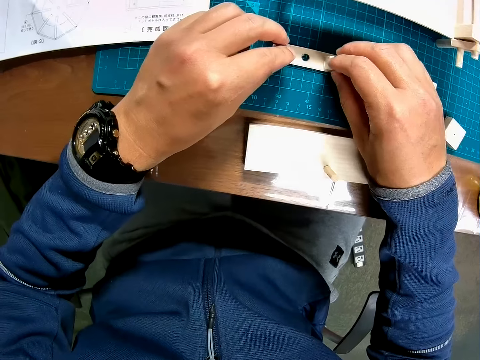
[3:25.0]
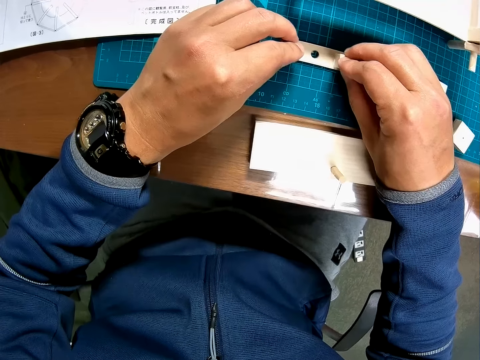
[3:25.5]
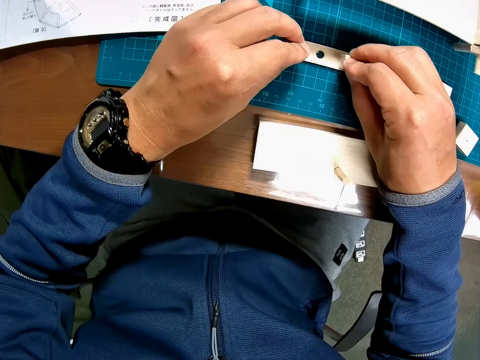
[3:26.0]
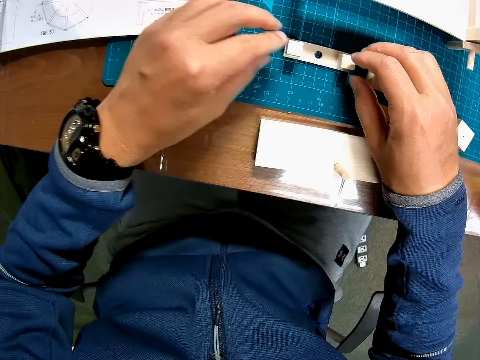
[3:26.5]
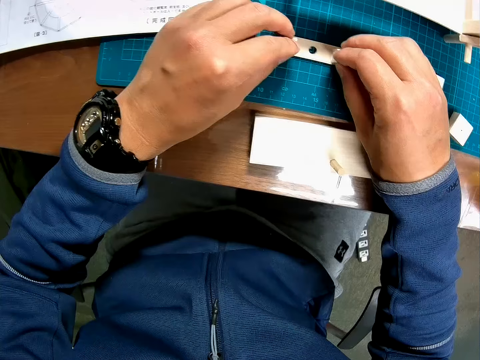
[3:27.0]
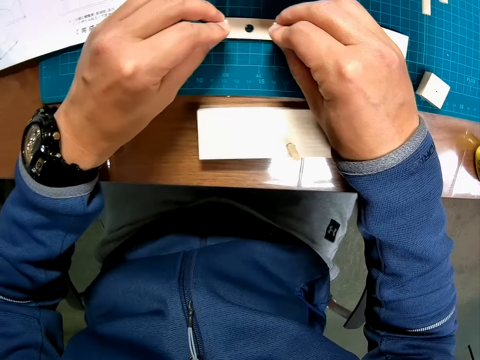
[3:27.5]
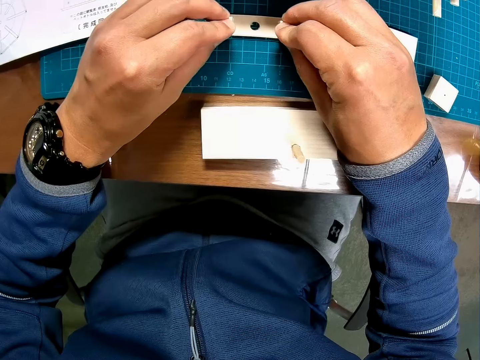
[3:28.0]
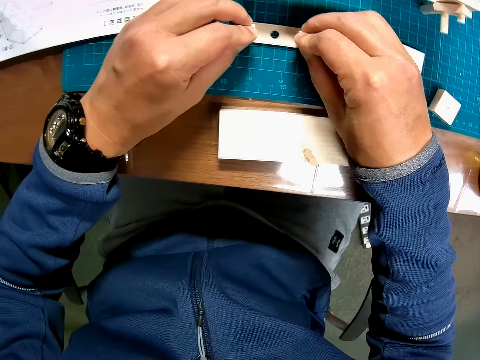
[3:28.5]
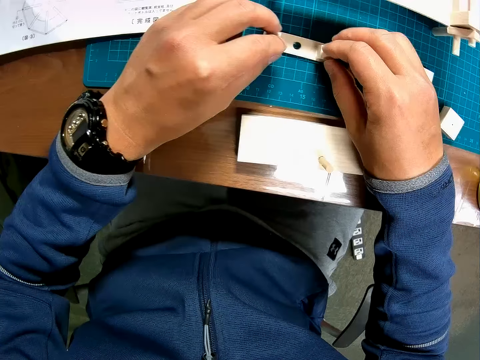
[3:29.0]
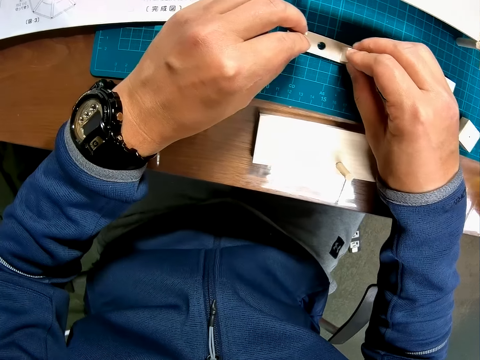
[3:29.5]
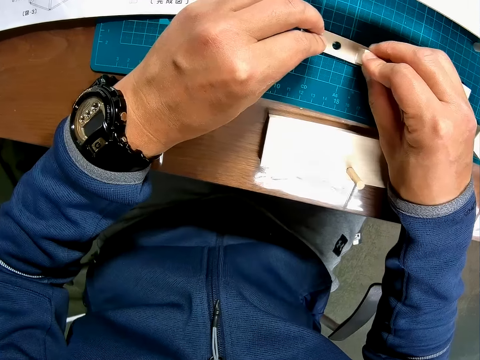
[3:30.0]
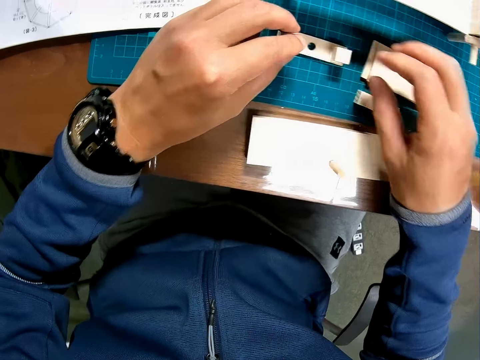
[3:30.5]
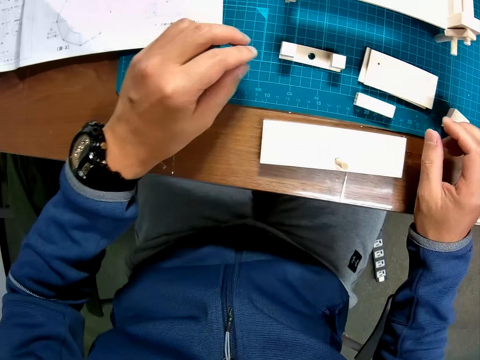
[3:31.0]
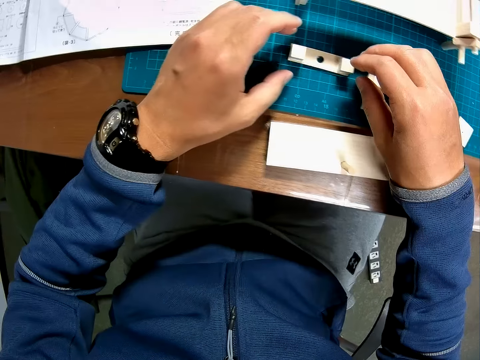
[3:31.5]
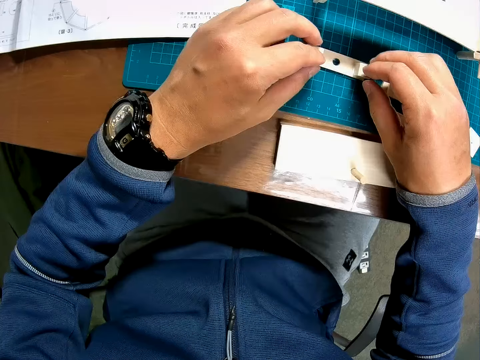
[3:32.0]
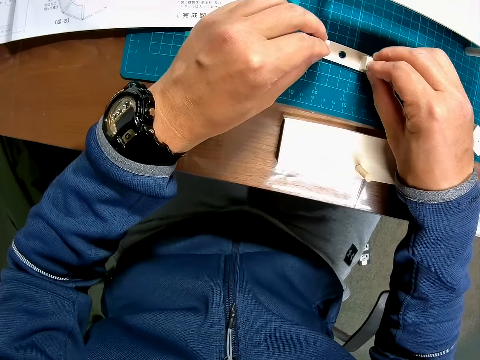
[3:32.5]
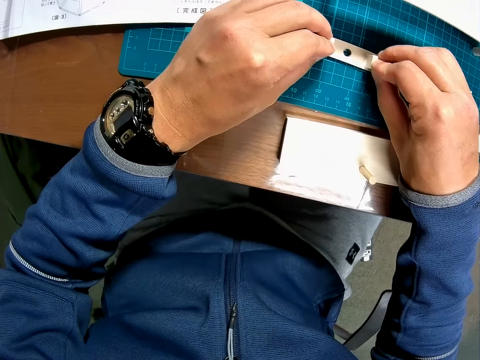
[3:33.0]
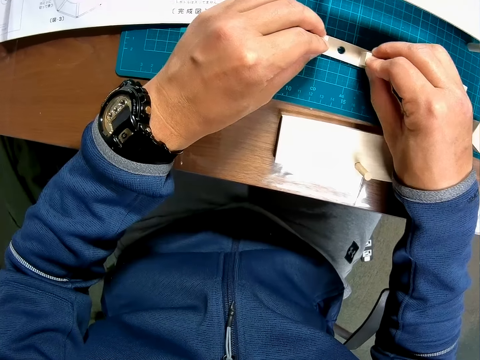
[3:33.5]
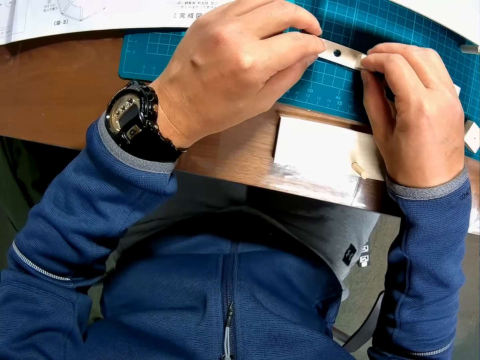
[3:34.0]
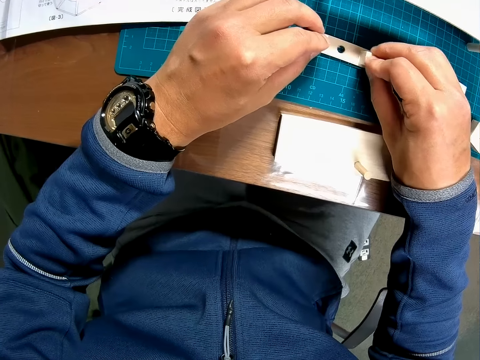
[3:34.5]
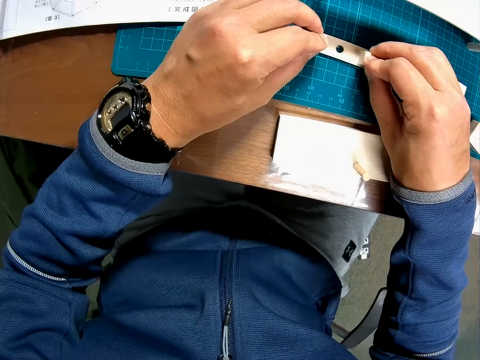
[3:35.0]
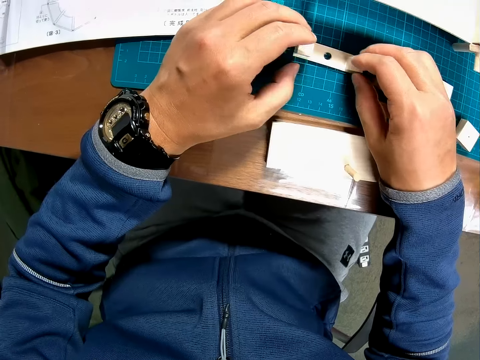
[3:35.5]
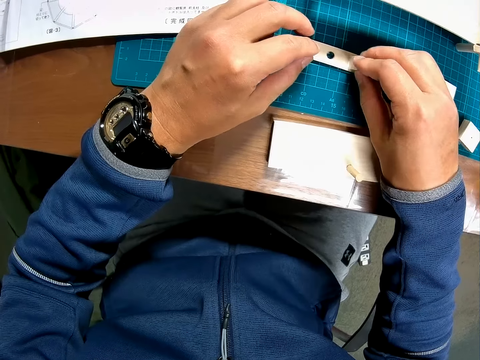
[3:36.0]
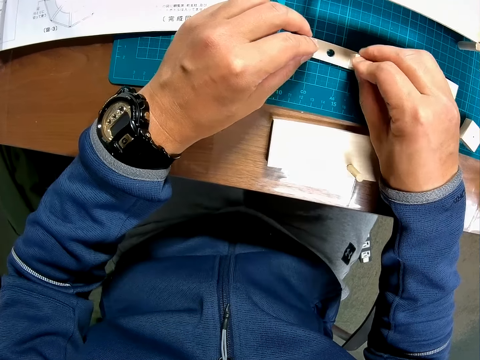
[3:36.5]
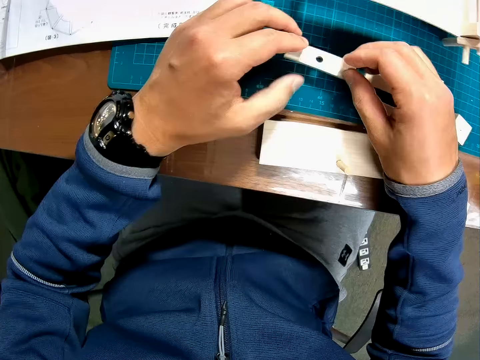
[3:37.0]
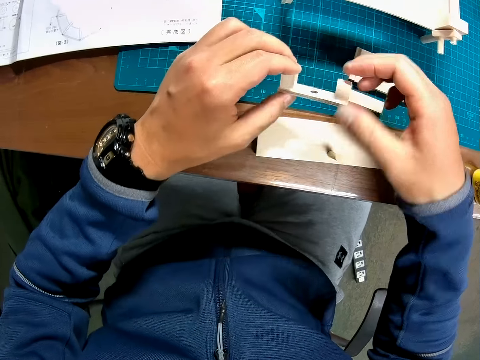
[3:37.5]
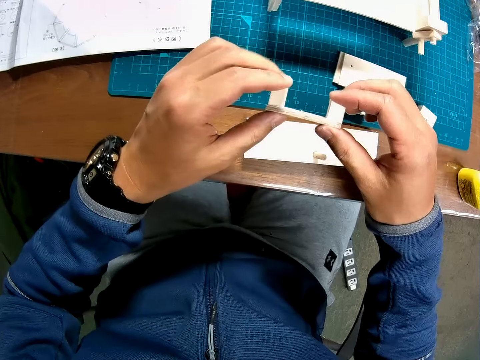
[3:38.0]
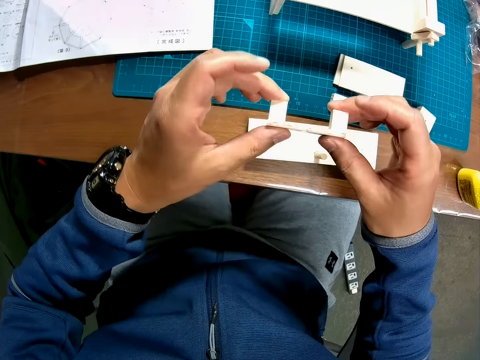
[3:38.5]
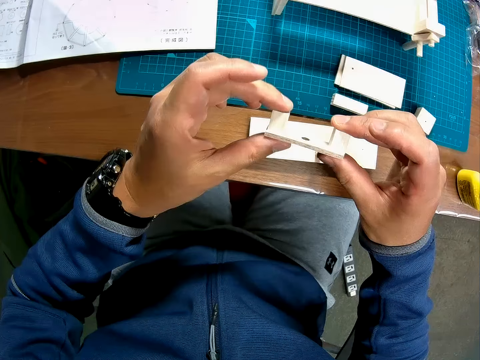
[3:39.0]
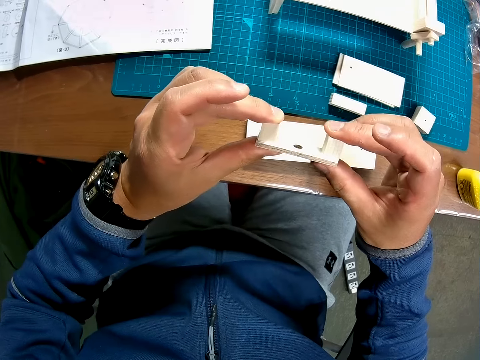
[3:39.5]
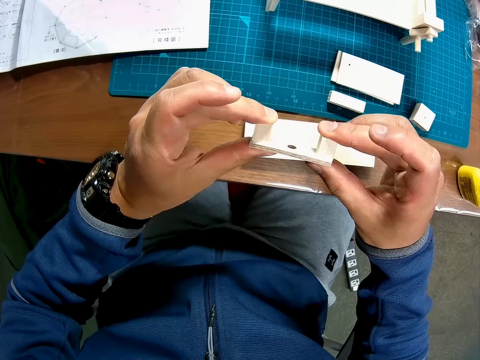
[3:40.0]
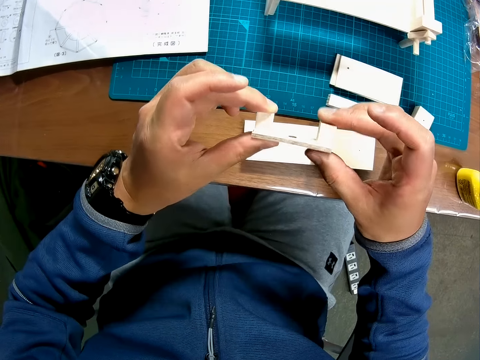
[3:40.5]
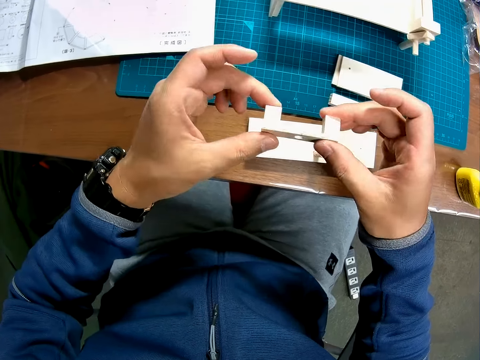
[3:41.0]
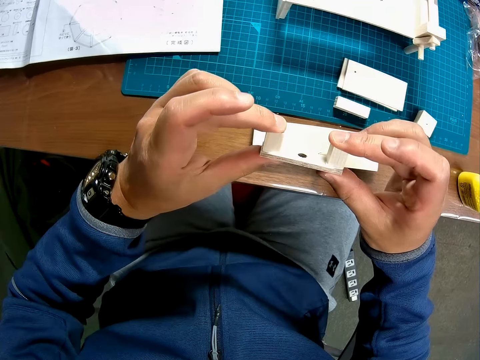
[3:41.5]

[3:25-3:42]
The camera wearer sticks the modeling pieces together. He pulls his hand off the modeling pieces. He sticks the modeling pieces together. He picks up the assembly from the table. He presses the cubes onto the rectangular piece with his hands again.

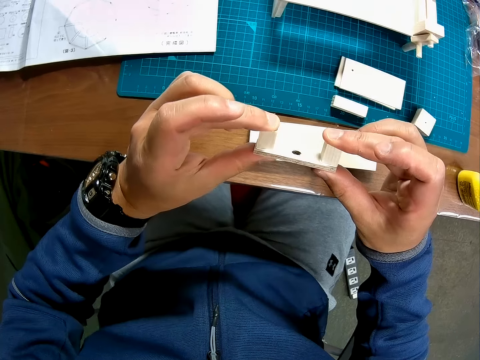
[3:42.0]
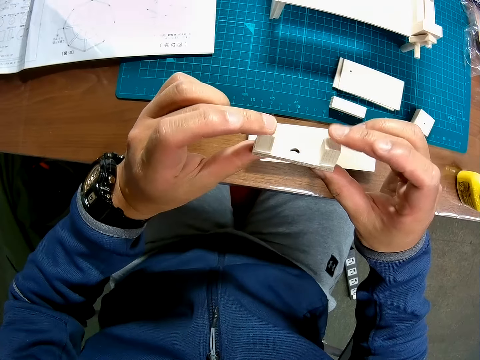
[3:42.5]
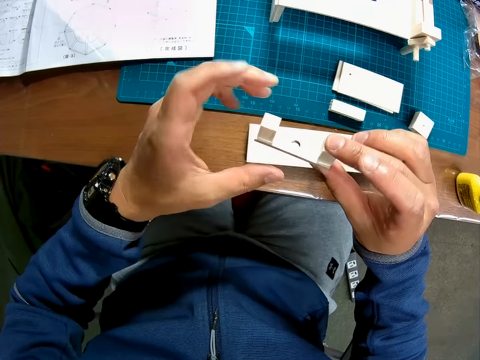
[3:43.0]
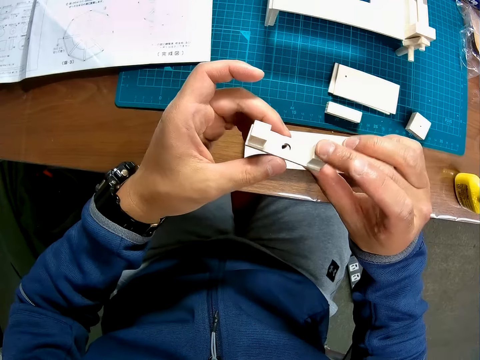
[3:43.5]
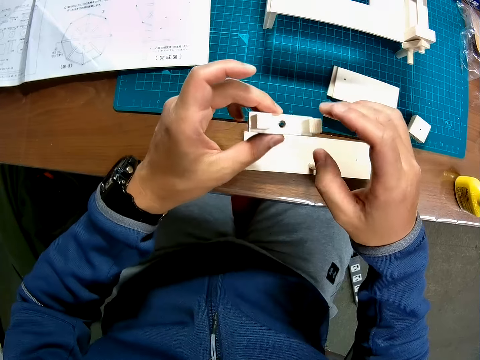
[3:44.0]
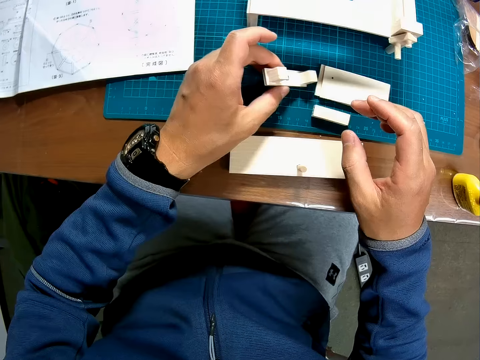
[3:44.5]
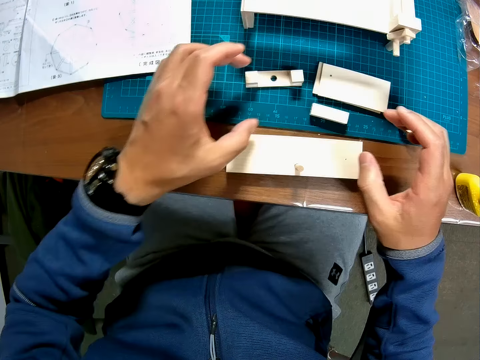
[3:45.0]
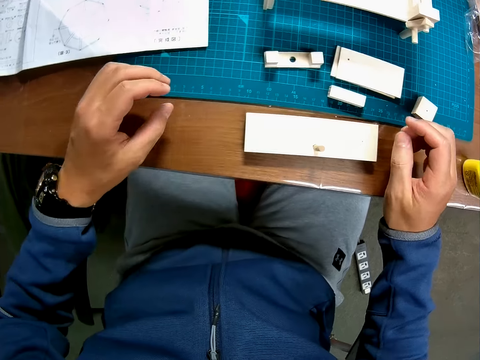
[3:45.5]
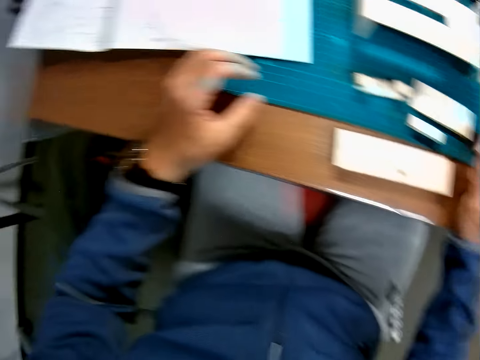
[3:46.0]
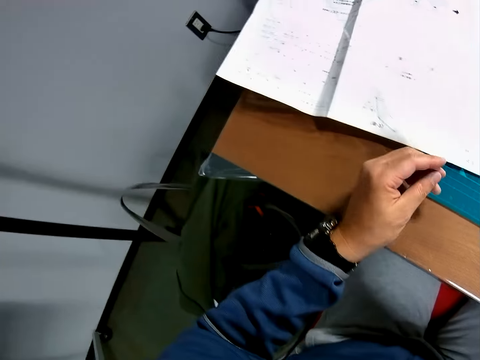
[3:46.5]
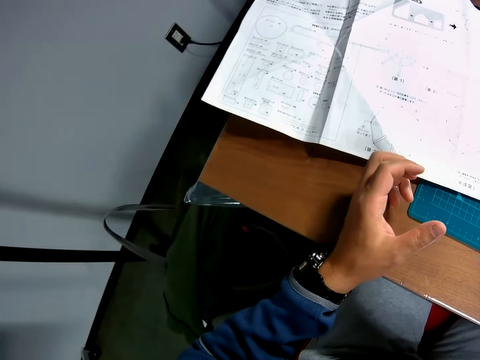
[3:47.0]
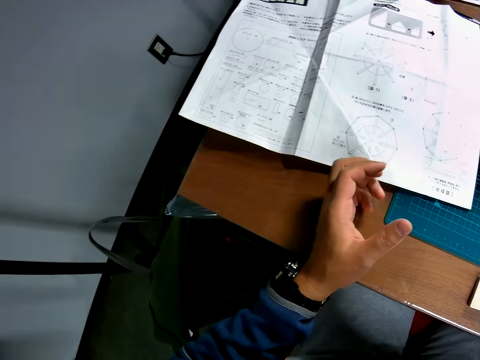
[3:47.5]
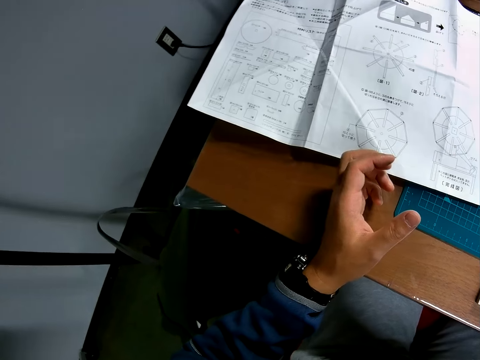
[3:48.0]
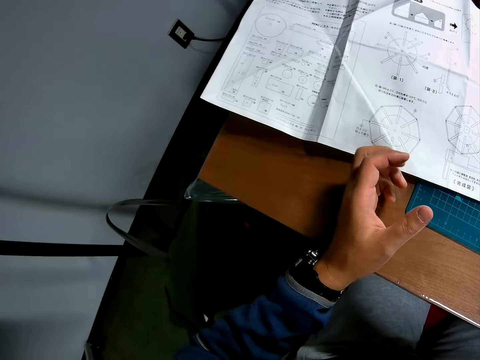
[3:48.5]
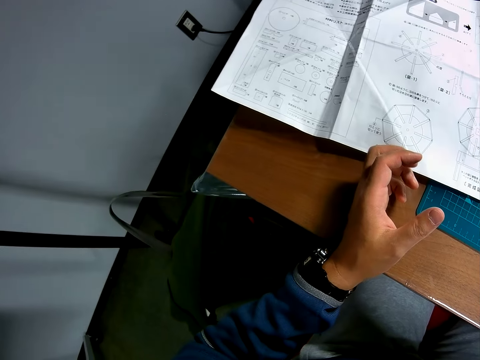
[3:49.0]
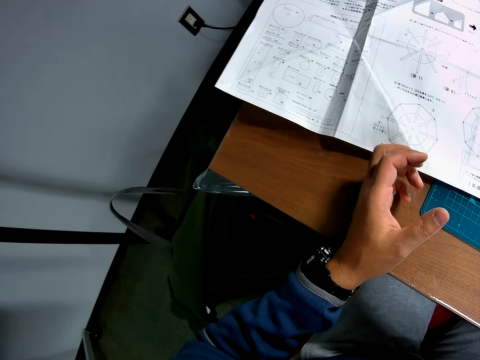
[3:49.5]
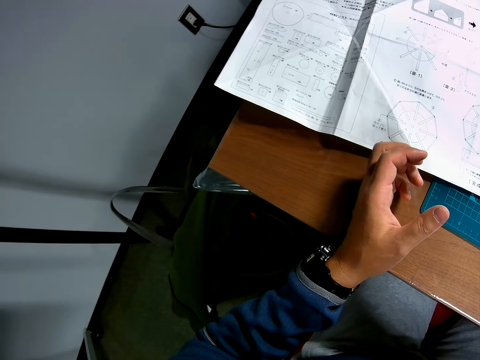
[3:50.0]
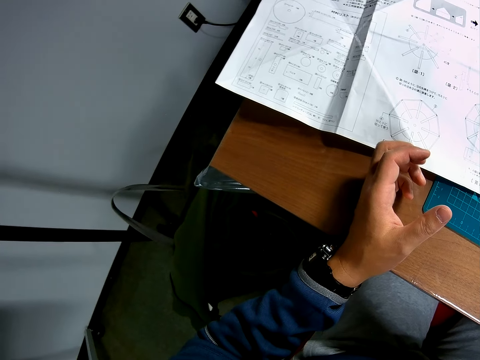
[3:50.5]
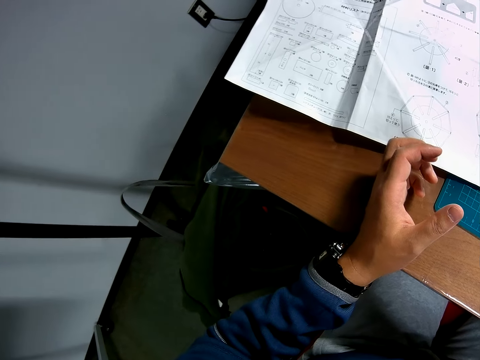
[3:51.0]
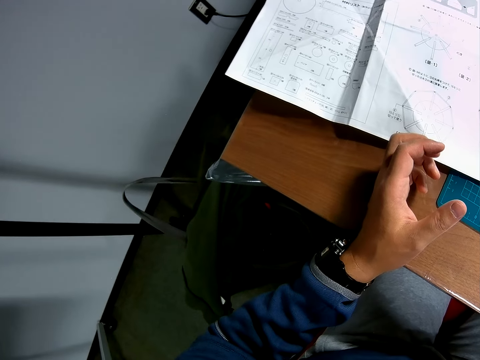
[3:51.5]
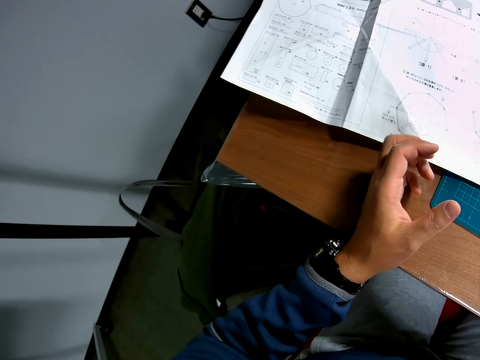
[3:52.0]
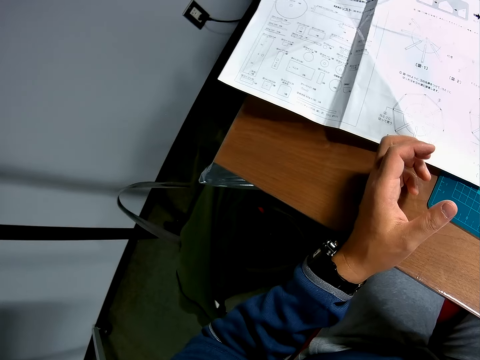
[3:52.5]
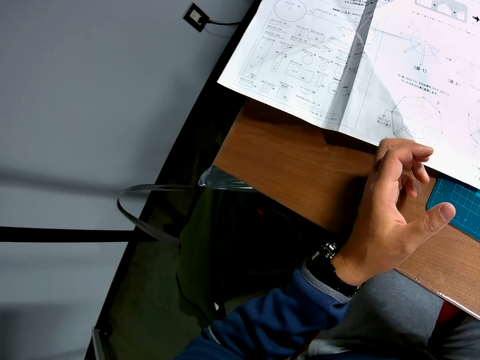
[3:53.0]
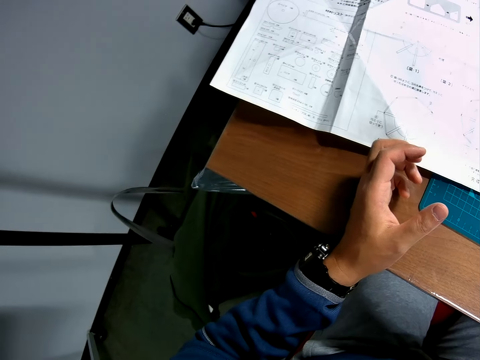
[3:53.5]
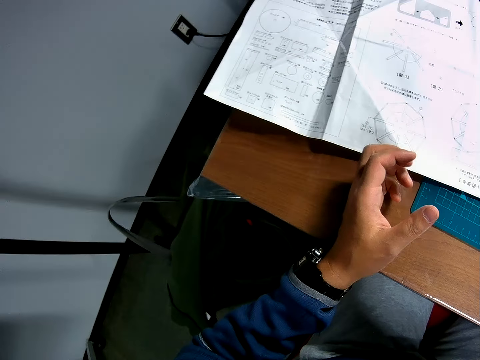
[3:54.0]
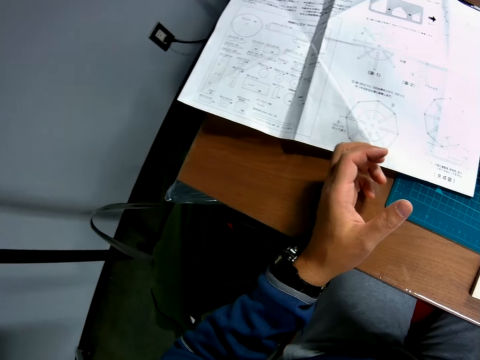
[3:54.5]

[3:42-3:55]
The camera wearer drops the assembly on the table. He scans through the blueprint. He puts his hand on the table.
